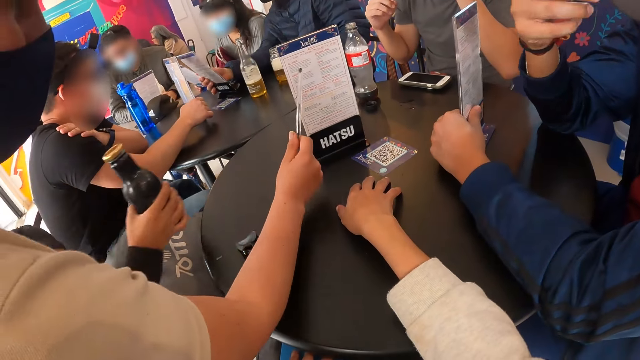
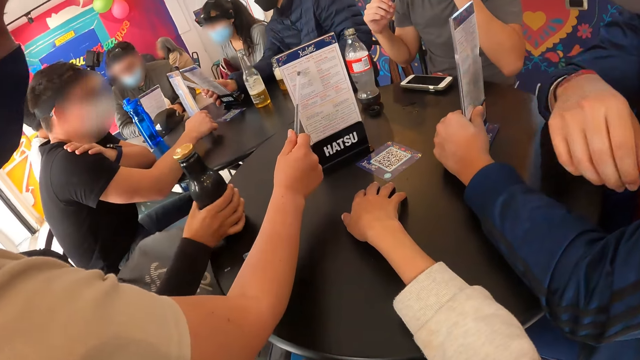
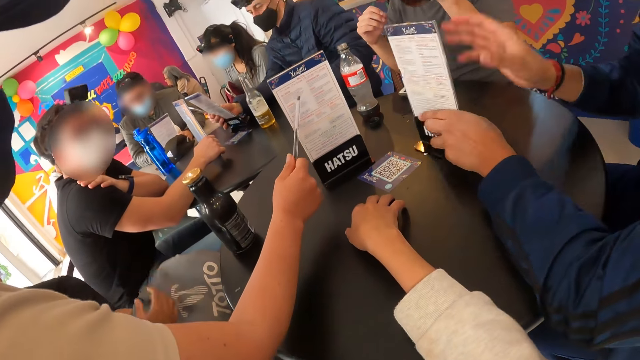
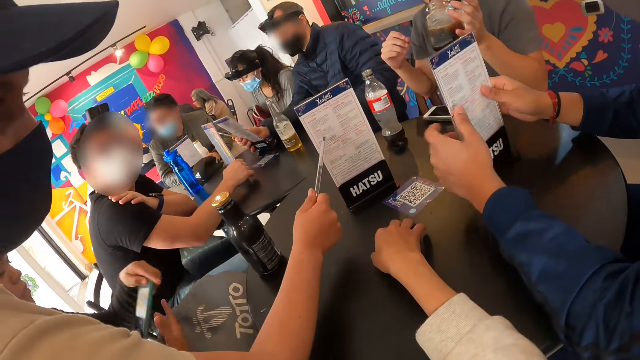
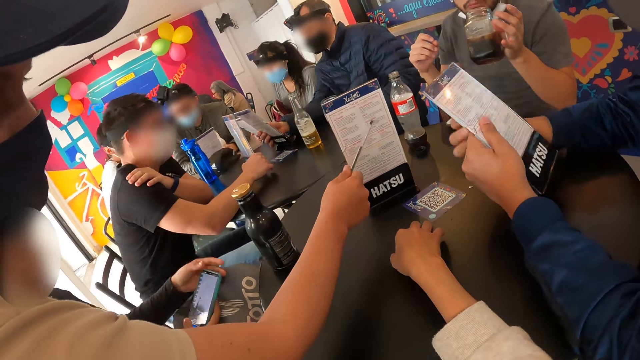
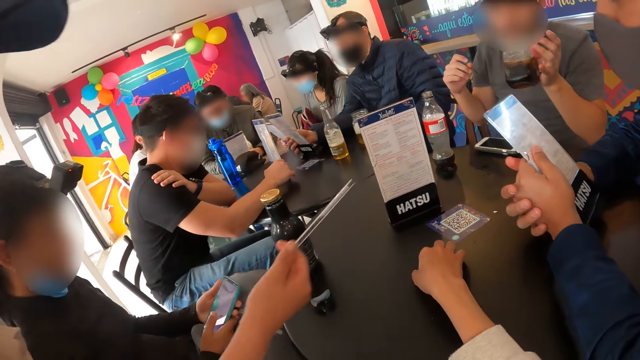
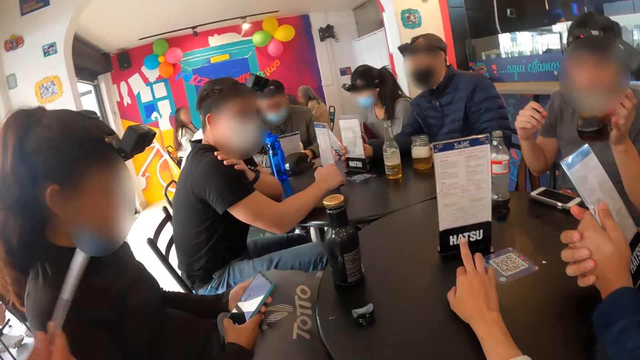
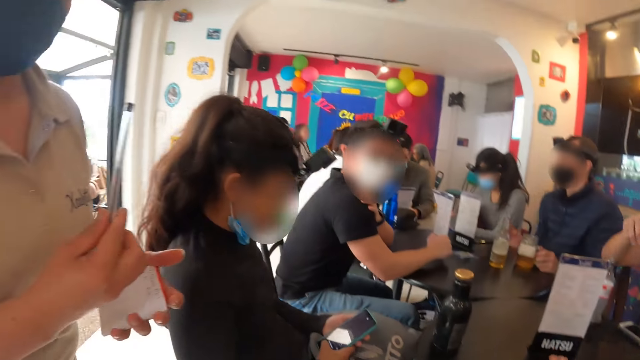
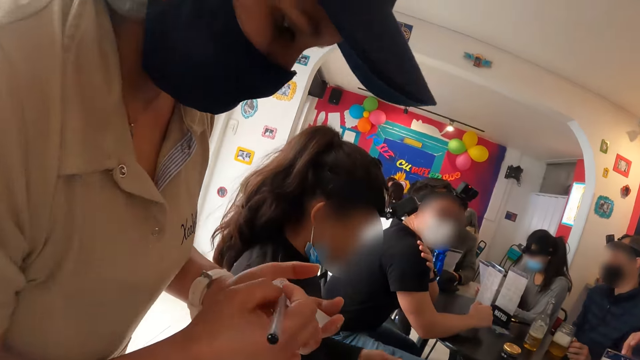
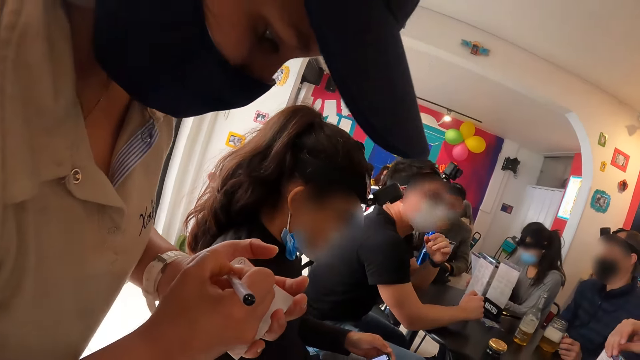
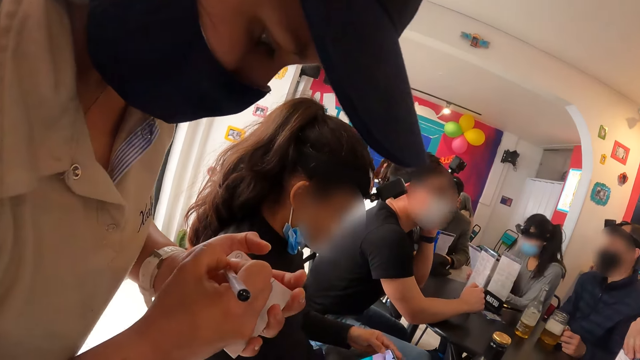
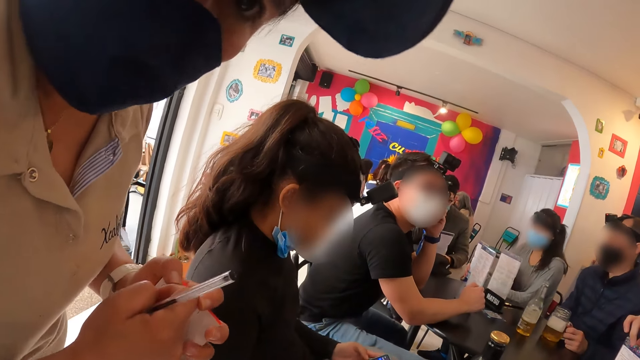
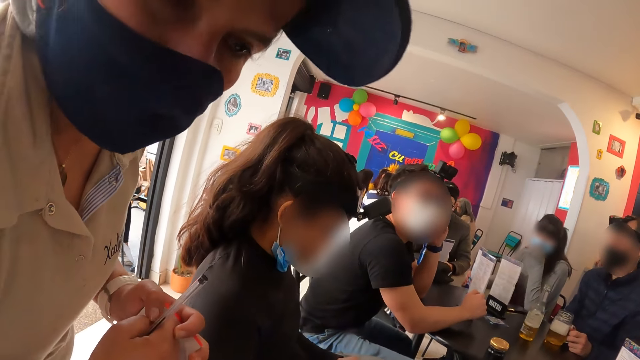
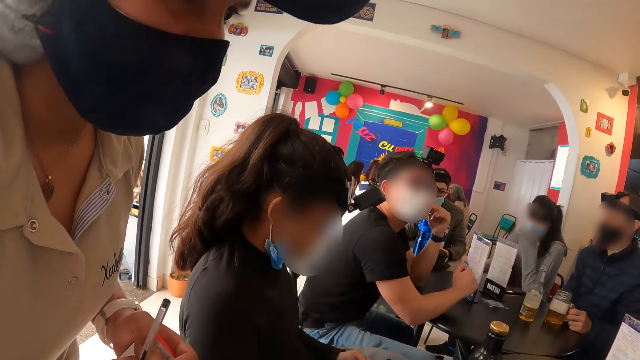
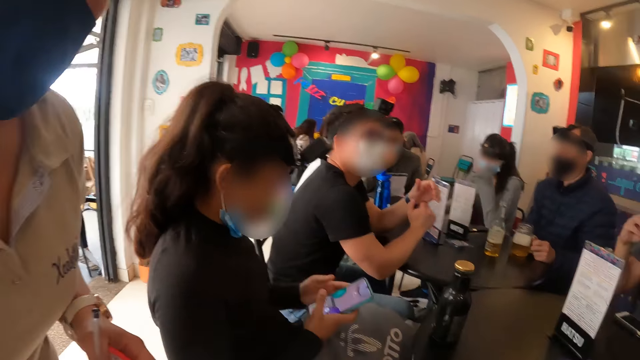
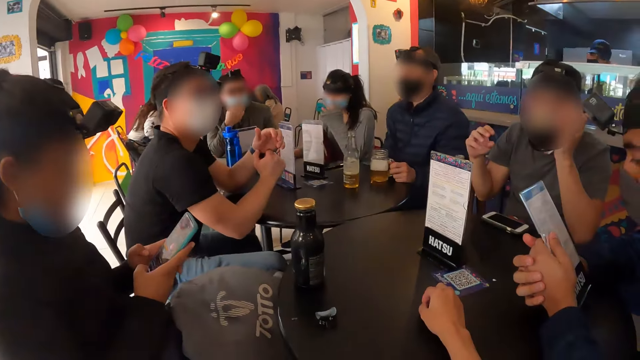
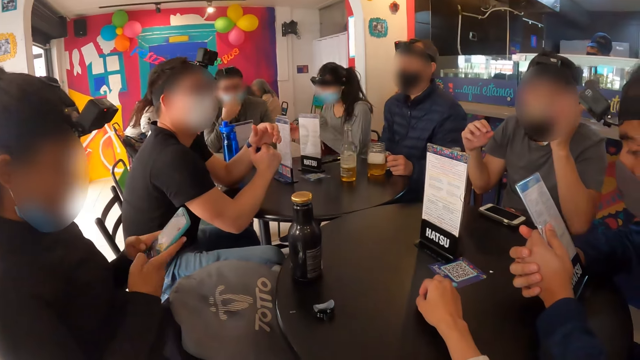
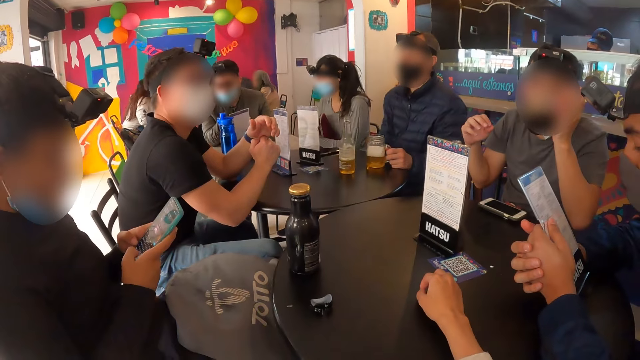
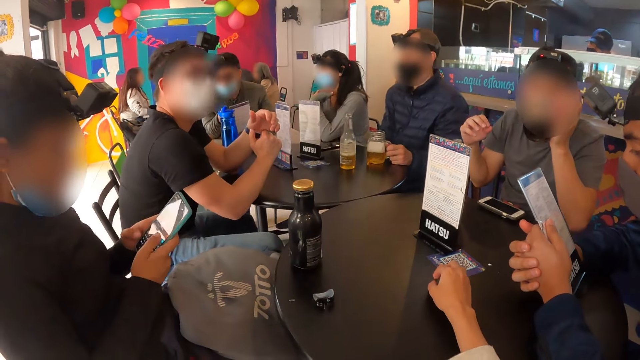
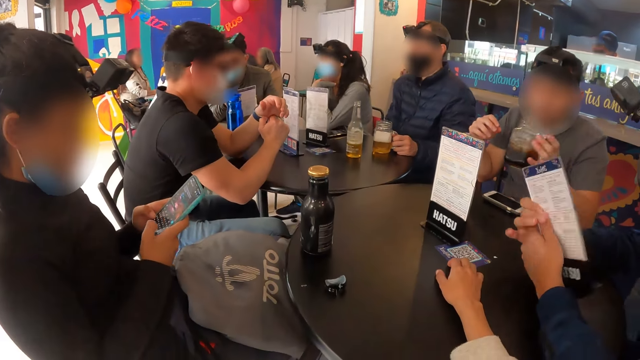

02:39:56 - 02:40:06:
The waitress points the pen in her right hand to the menu card on the table. The woman drops the bottle of drink in her right hand on the table. The man turns the menu card on the table with both hands. A man looks at the card. The camera wearer looks around. The waitress writes on a note with the pen in her right hand. The camera wearer looks around. The woman operates a phone with both hands.

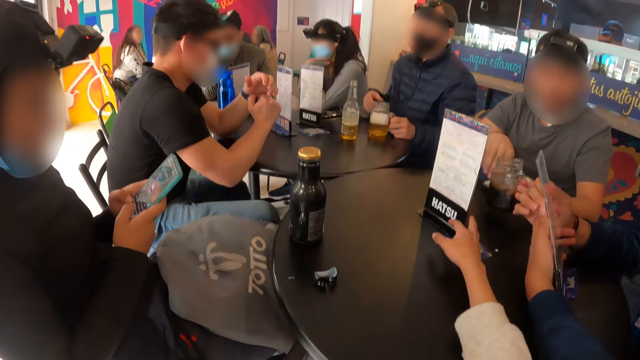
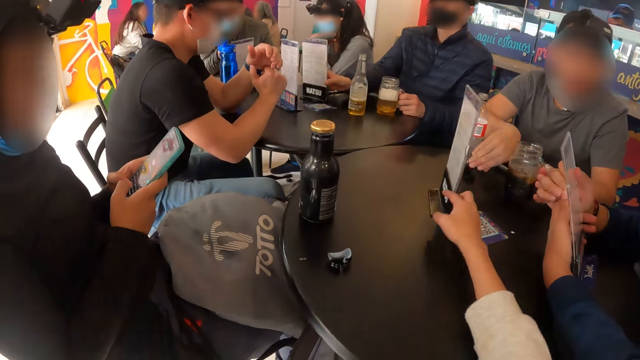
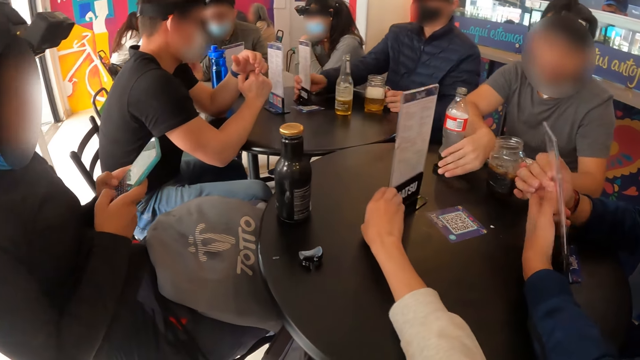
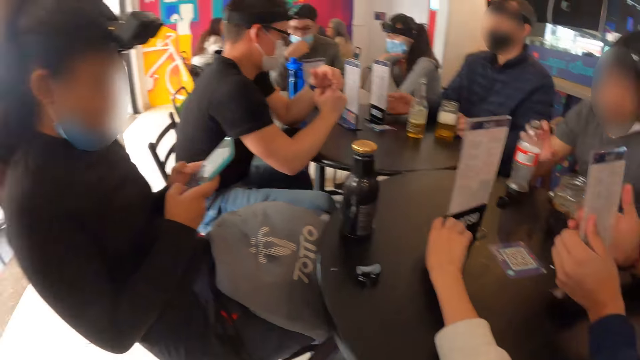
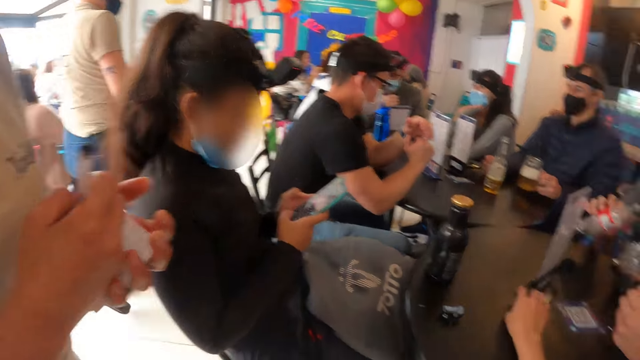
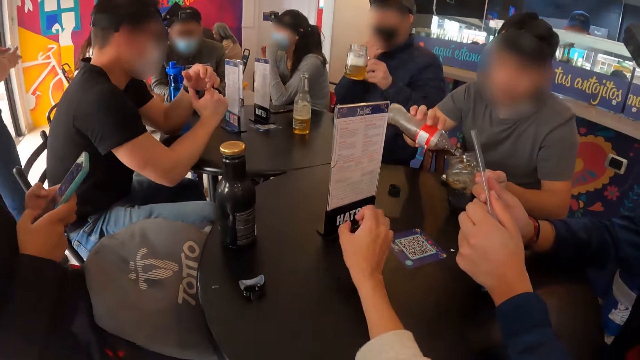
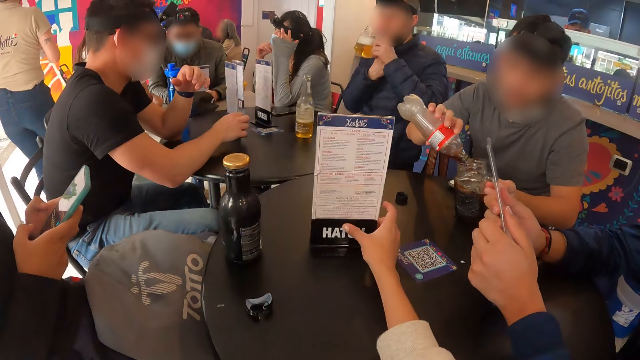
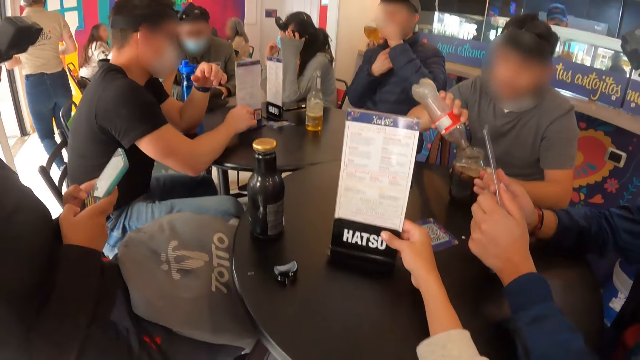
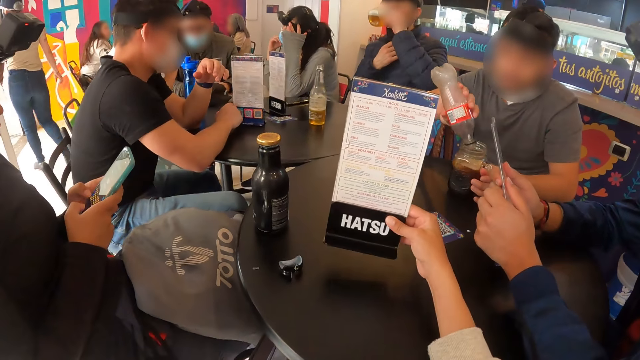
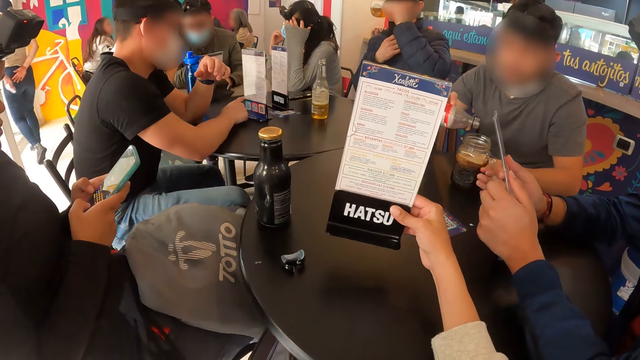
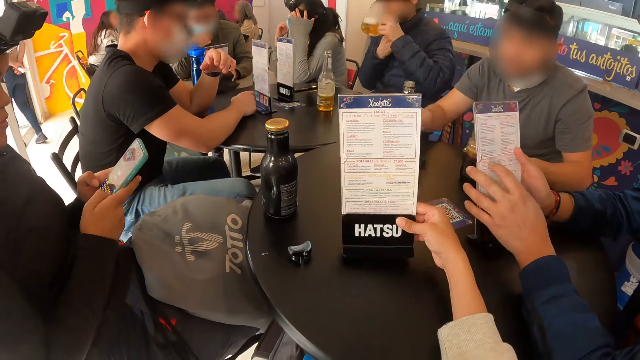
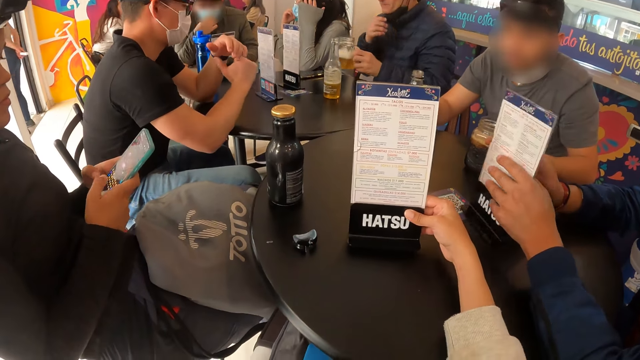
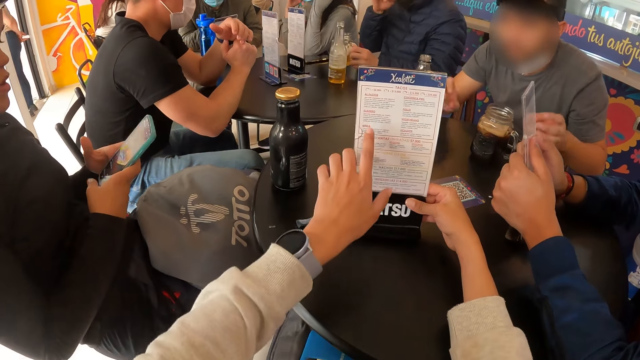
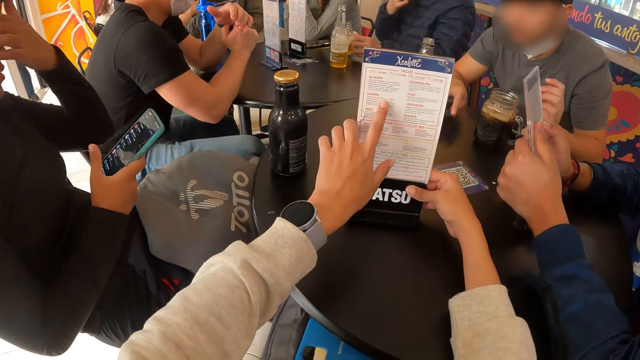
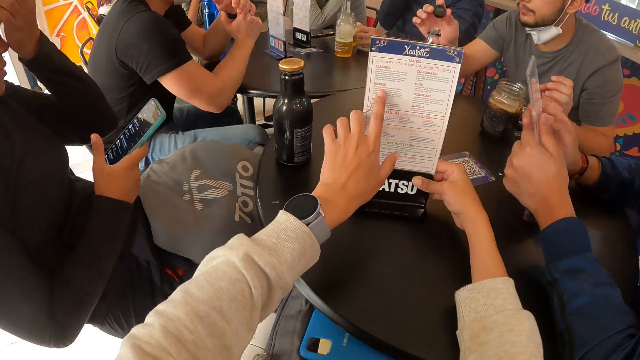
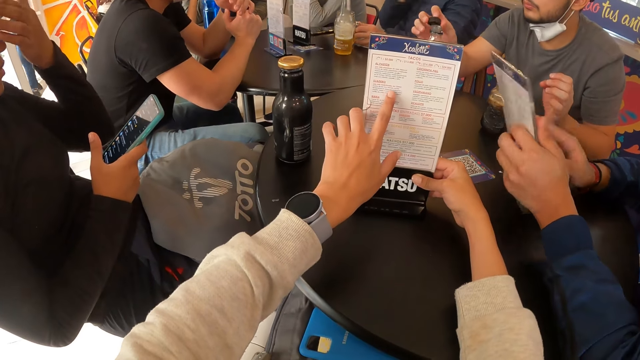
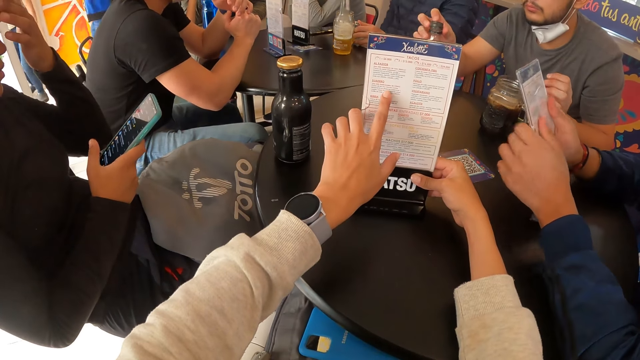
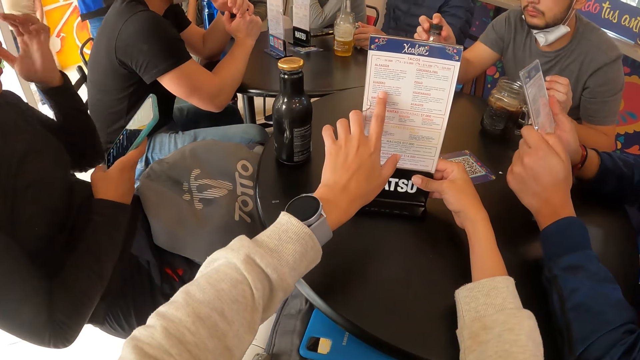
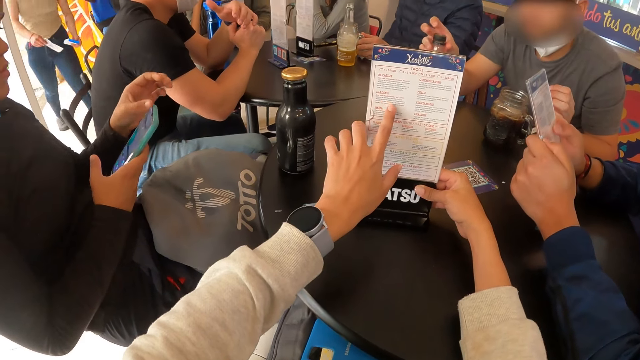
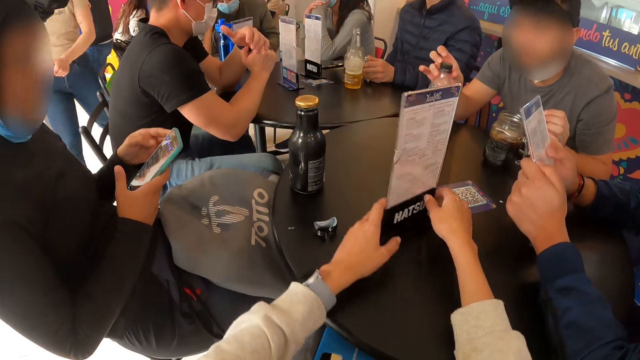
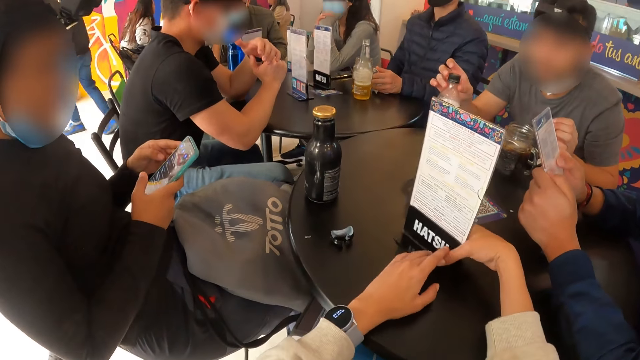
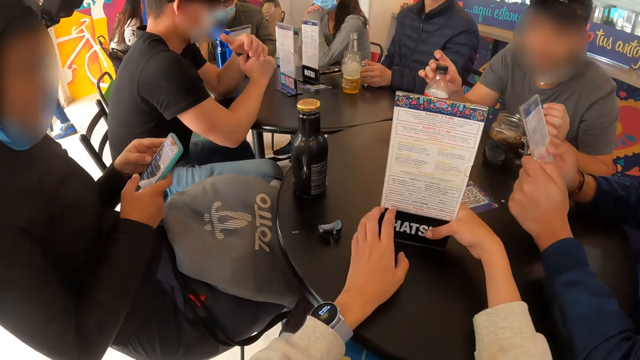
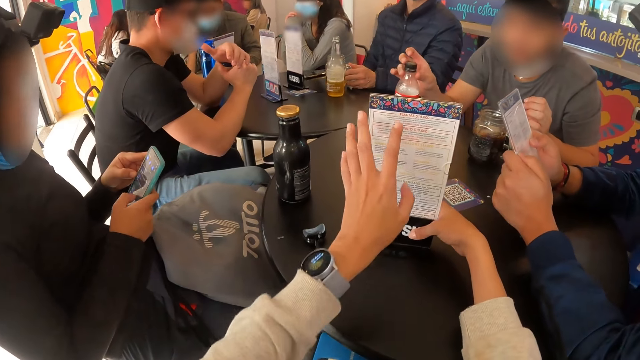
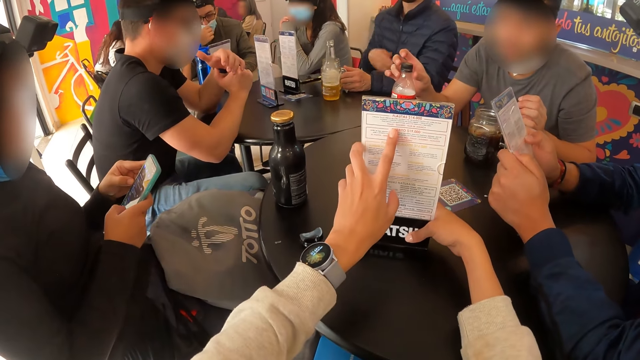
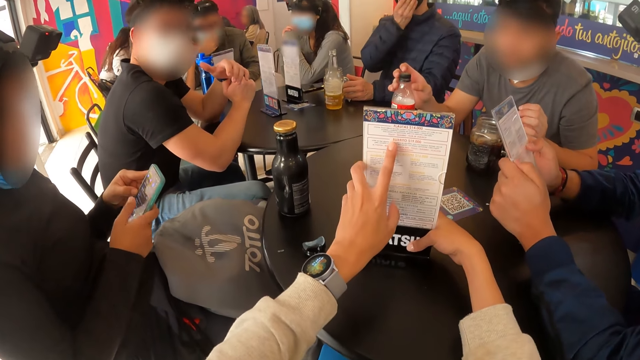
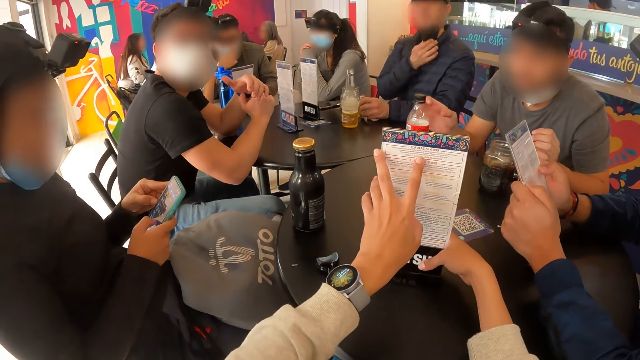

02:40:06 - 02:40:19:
The man drops the glass of drink in his left hand on the table. The camera wearer turns the menu card on the table with her right hand. She looks around. Another man pours the cola into the glass cup with his right hand. The camera wearer picks up the menu card on the table with her right hand. She drops the menu card in her right hand on the table. The other man drops the bottle of cola in his right hand on the table. The woman operates the phone. The camera wearer points her left hand at the menu card on the table. The other man picks up the lid of the bottle from the table with his right hand. The woman touches her face with her left hand. The other man covers the bottle with the lid in his right hand. The camera wearer reads the card with the finger. The waitress steps forward. The woman operates the phone with her left hand. The camera wearer turns the menu card with both hands on the table. A man drinks something. The camera wearer points her left hand at the menu card on the table.
